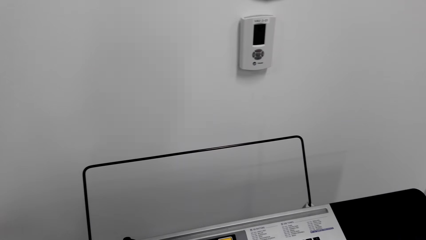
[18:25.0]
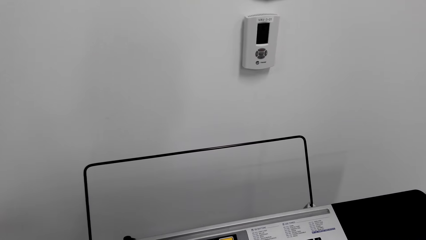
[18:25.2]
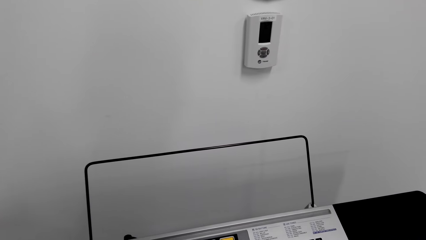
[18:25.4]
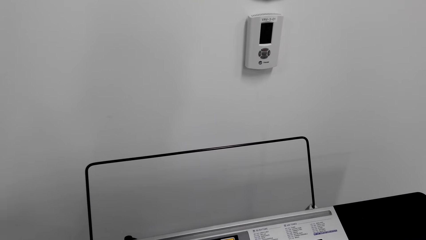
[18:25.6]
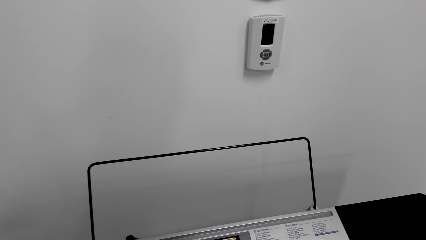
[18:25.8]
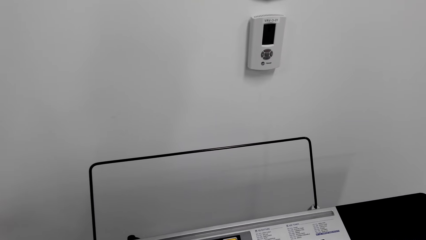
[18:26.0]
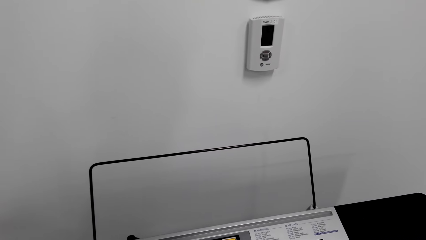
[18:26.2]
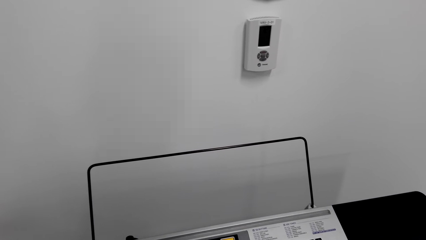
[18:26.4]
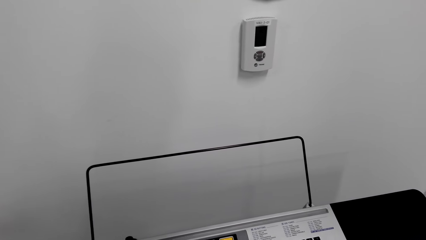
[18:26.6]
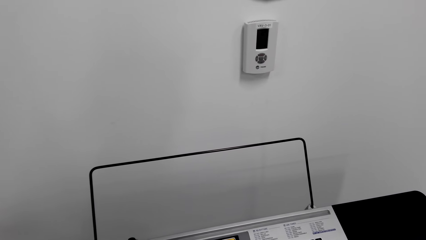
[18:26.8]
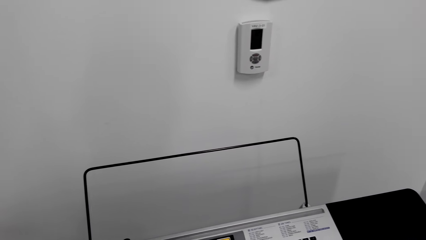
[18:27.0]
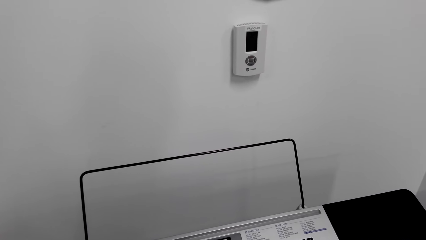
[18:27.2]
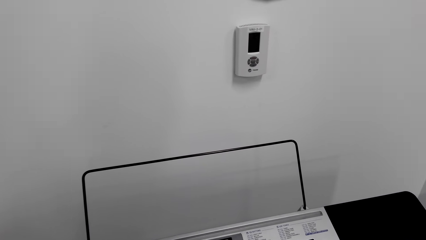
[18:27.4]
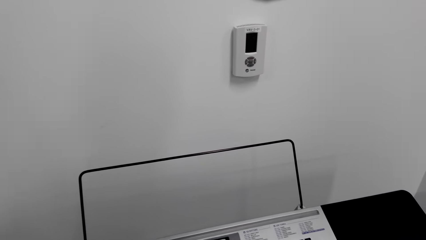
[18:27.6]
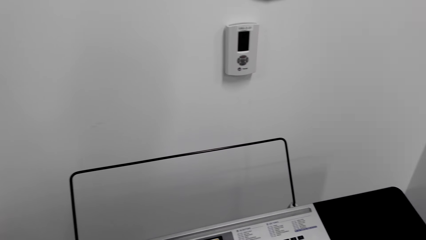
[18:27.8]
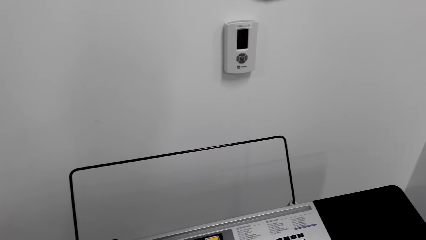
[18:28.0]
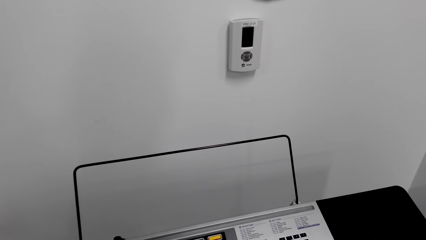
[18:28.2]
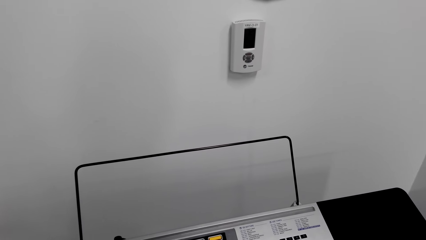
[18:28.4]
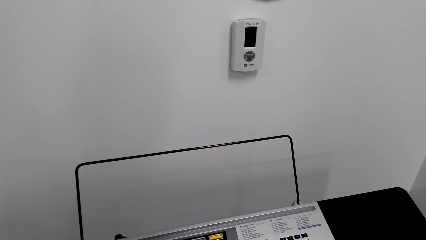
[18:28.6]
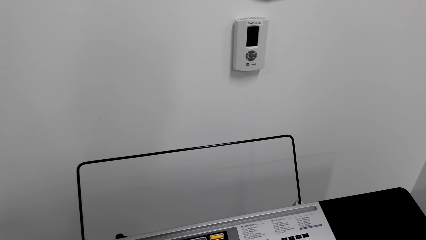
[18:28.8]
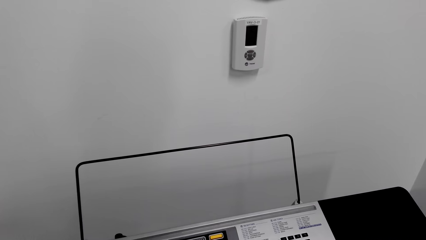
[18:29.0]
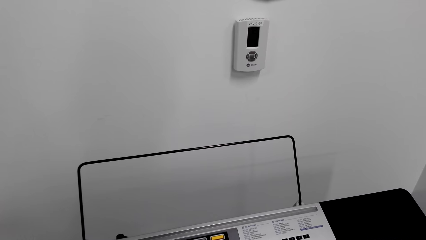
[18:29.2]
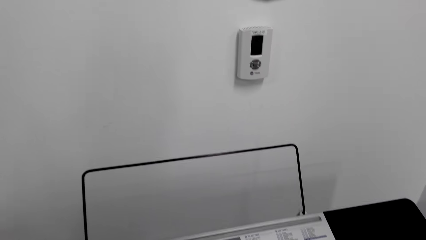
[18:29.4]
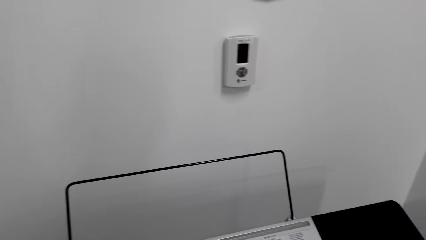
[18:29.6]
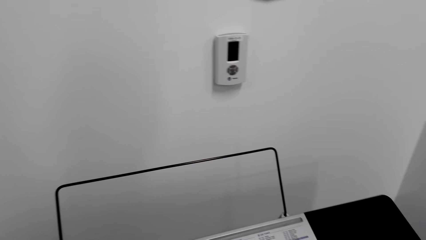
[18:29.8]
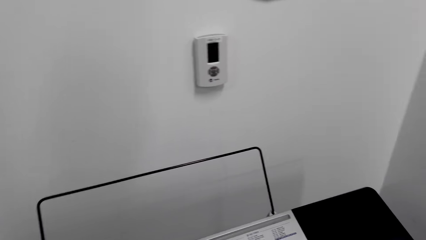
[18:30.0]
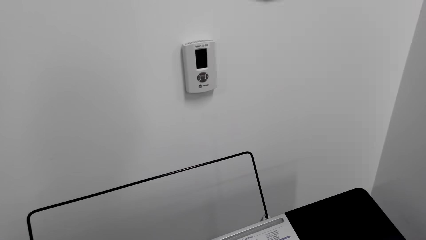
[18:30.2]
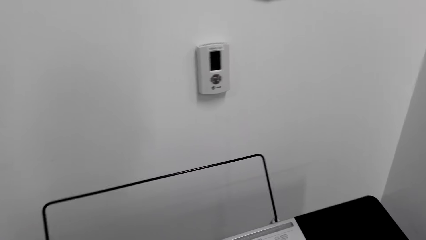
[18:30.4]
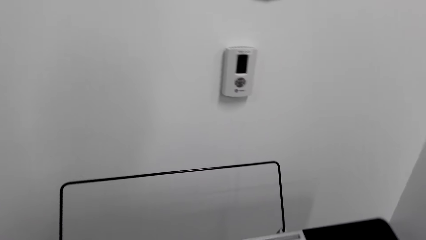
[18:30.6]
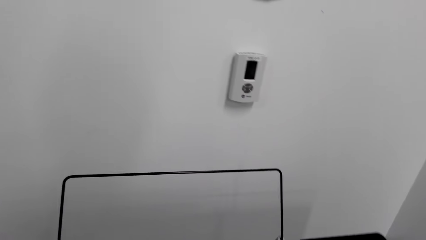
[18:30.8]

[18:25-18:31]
The camera wearer is playing the piano.

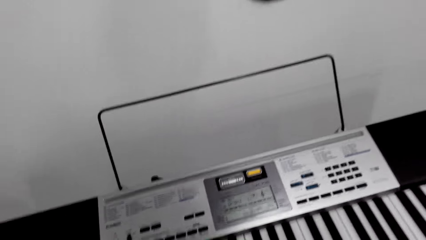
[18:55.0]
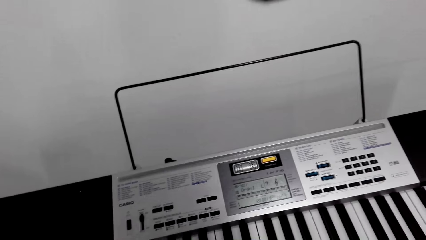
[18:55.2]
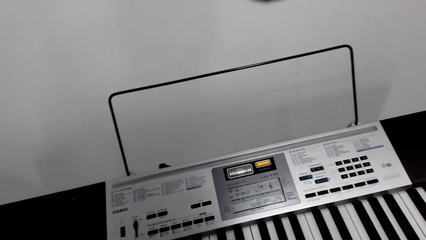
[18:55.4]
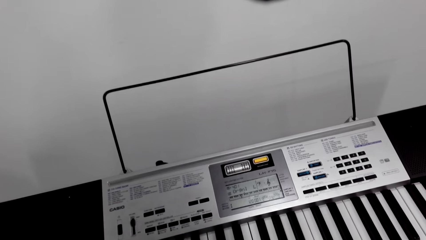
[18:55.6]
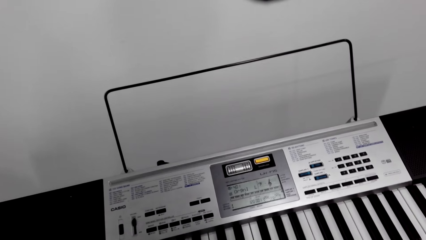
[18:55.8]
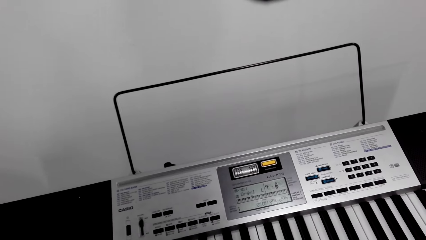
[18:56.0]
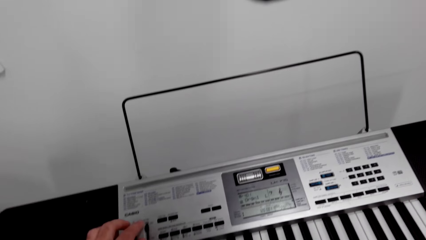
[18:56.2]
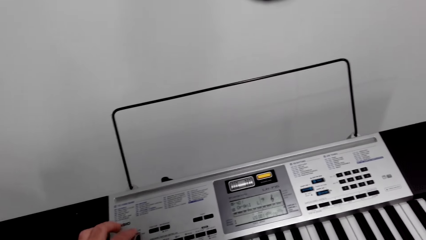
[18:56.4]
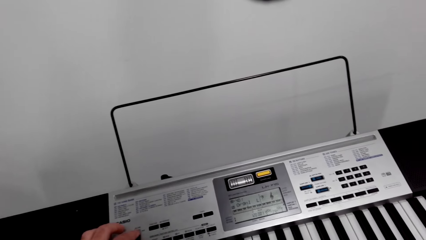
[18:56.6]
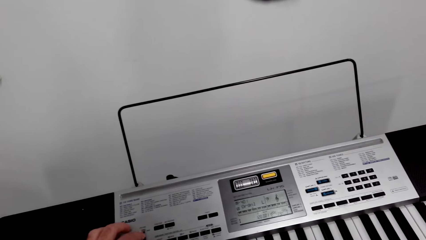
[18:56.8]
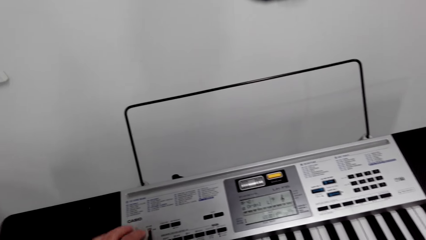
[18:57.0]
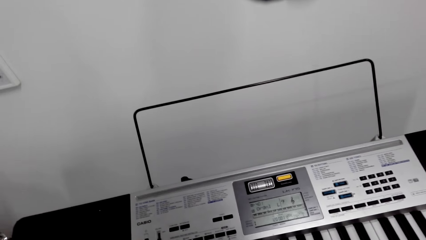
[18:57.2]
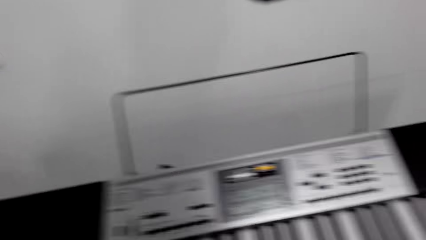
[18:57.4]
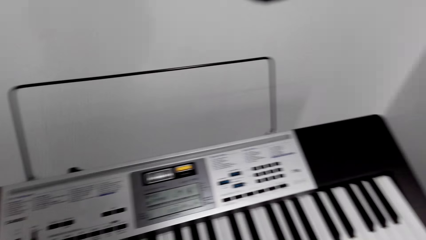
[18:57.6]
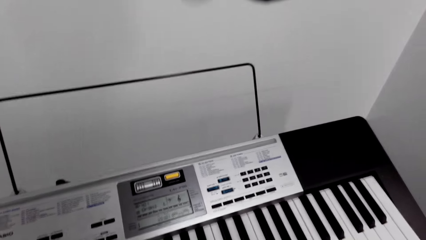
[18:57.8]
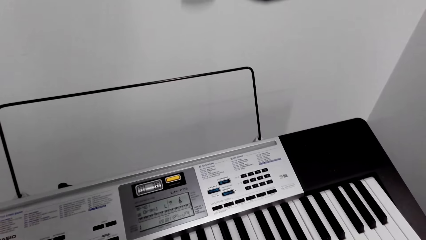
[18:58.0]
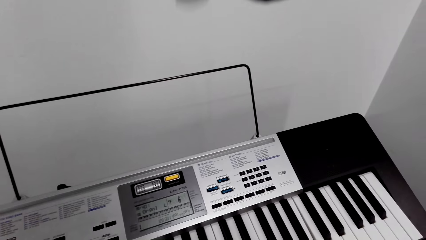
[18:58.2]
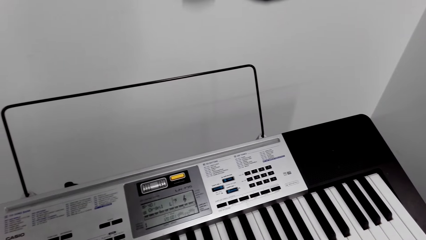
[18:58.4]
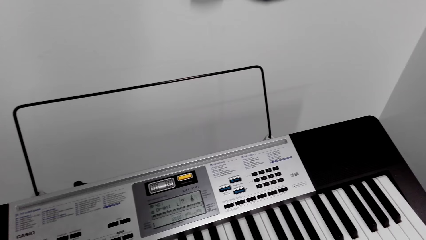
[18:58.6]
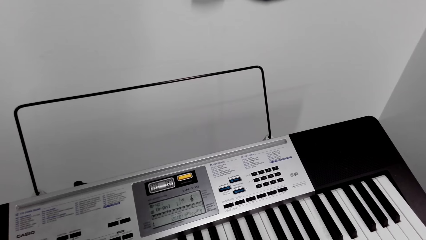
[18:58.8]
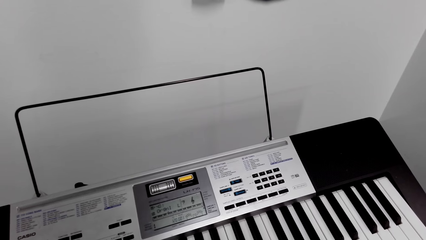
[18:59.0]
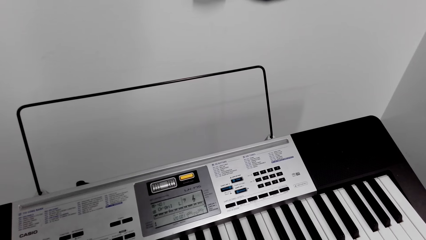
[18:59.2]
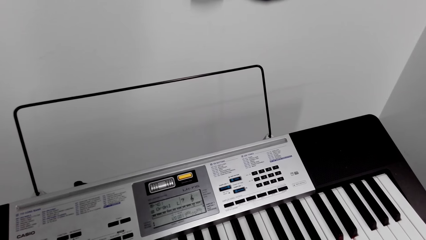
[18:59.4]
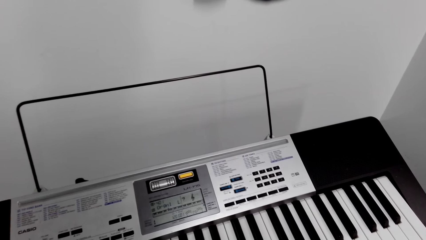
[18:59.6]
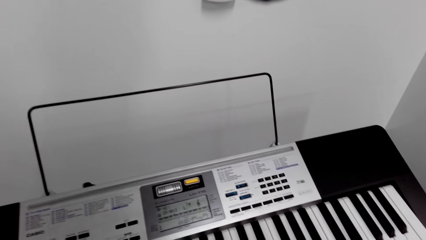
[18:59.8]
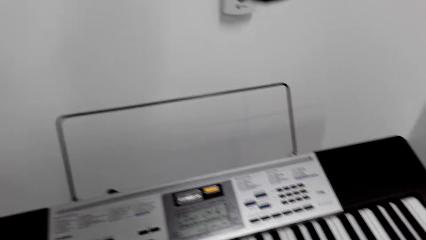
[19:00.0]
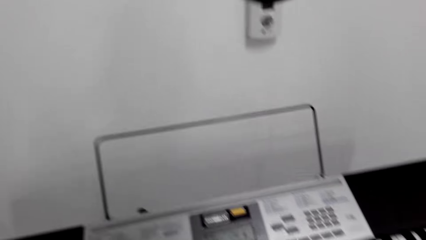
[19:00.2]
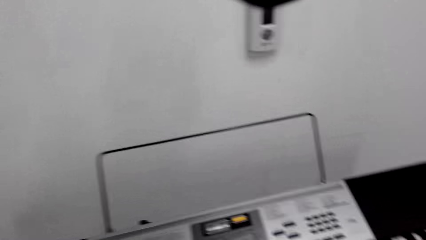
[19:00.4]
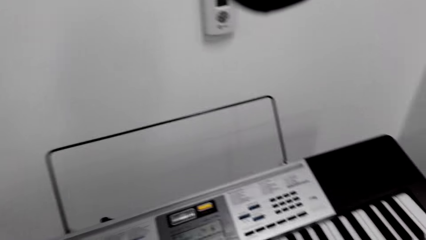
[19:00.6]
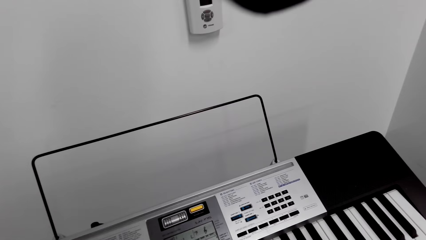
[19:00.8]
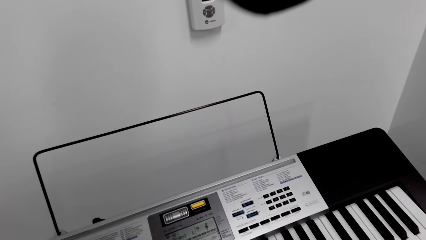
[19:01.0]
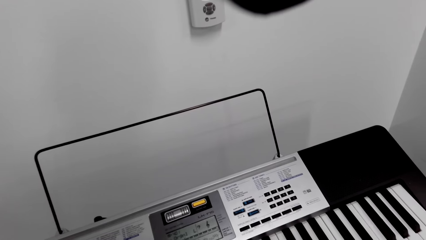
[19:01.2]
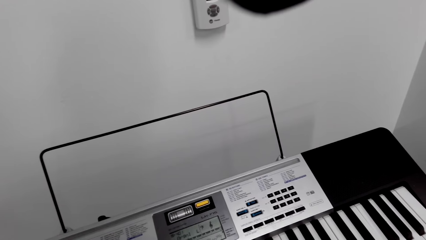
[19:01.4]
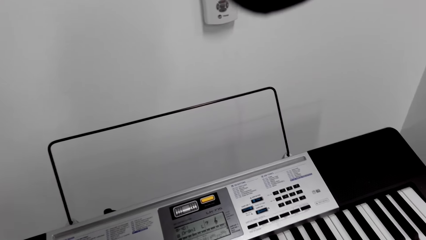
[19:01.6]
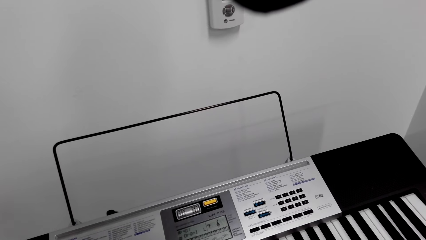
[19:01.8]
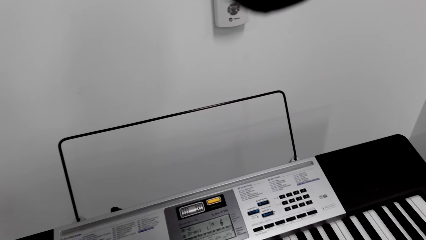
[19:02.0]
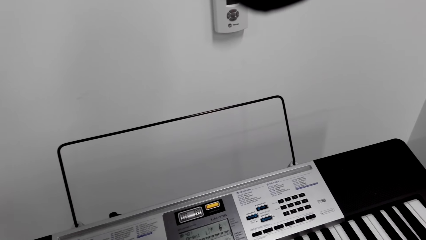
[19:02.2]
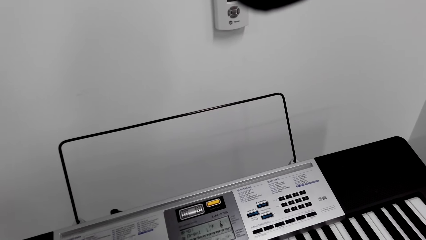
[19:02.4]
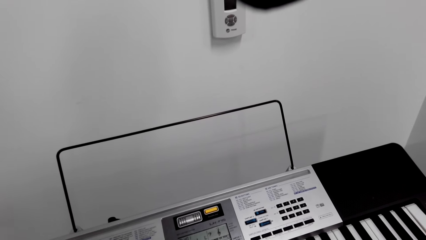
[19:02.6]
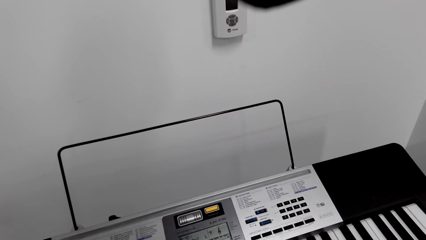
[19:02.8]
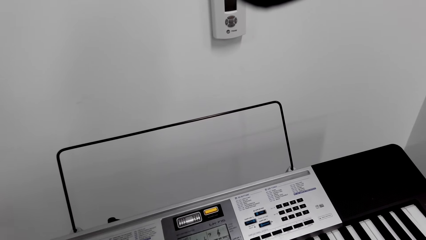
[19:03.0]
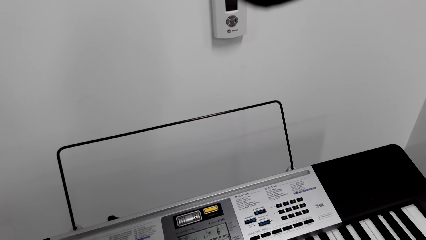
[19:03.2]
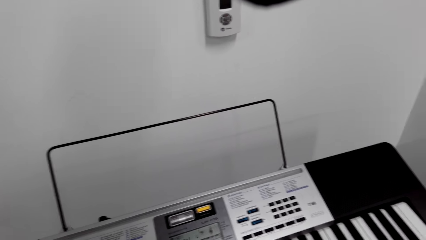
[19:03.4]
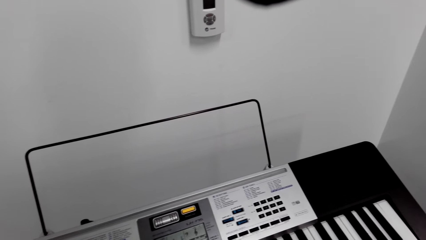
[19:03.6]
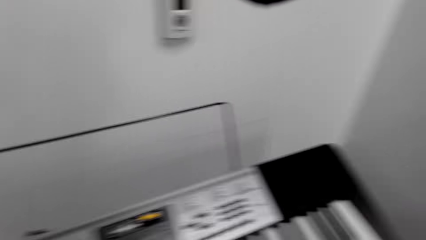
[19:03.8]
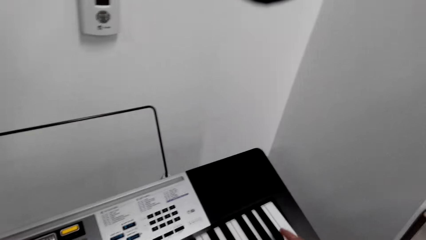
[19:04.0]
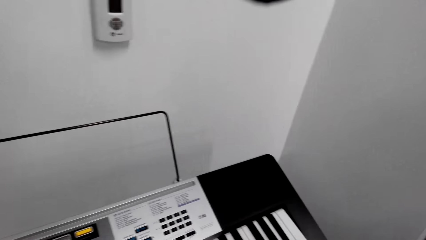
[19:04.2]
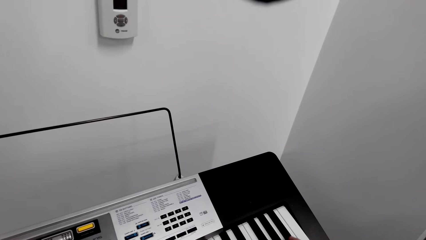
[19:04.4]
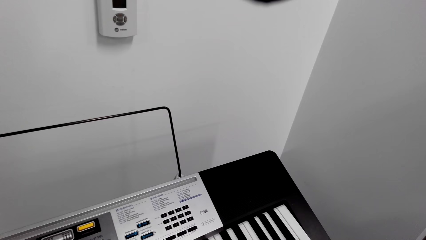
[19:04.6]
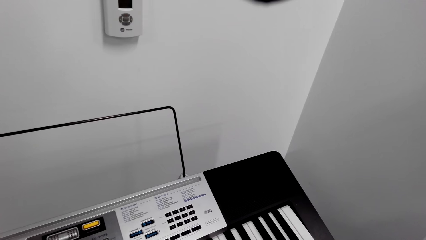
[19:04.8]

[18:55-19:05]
The camera wearer presses a button of the piano. They are playing the piano.
